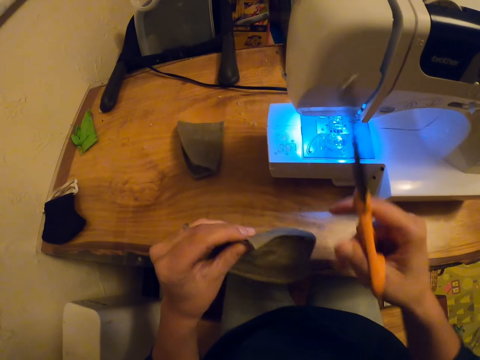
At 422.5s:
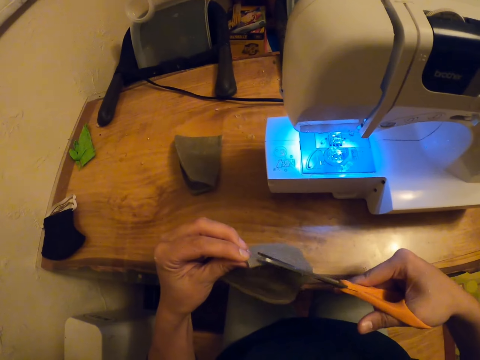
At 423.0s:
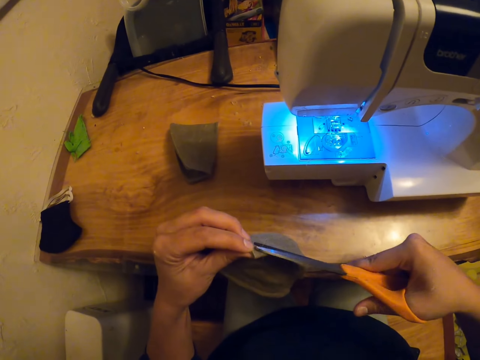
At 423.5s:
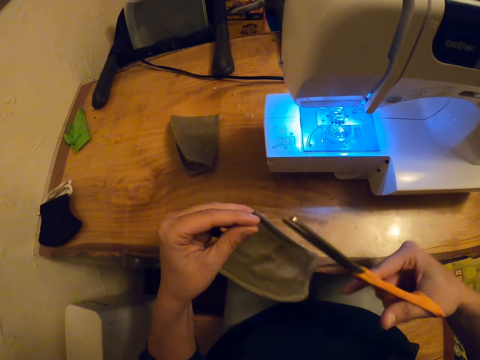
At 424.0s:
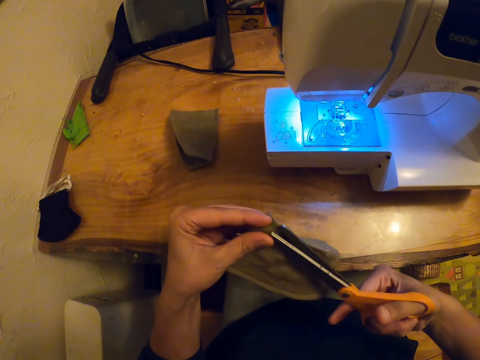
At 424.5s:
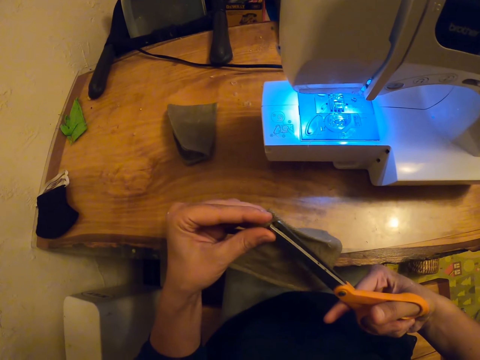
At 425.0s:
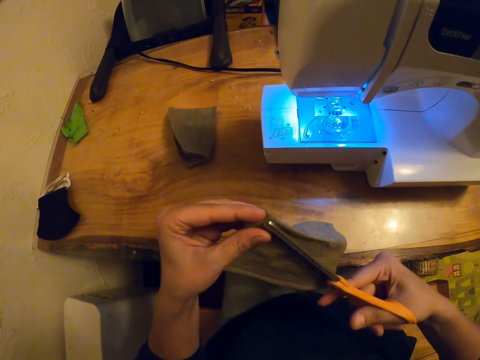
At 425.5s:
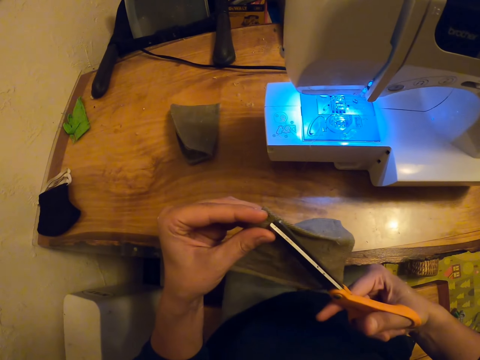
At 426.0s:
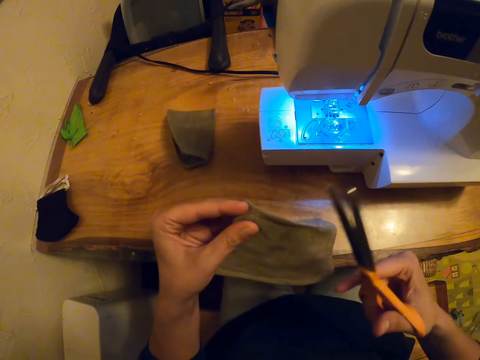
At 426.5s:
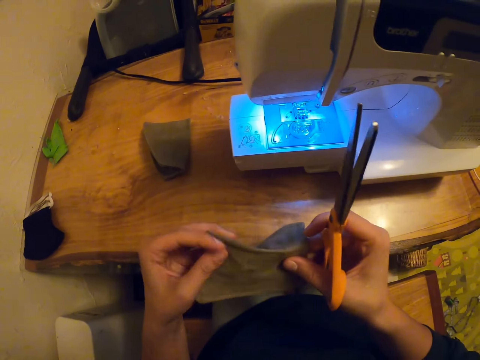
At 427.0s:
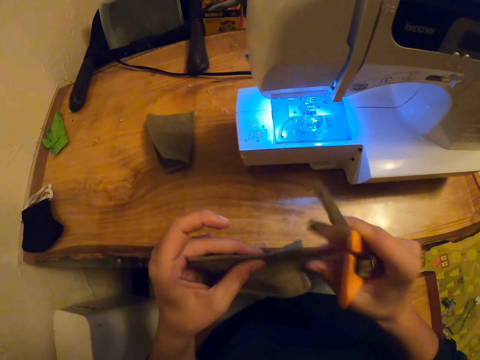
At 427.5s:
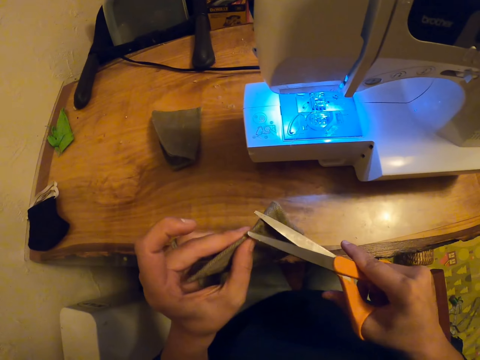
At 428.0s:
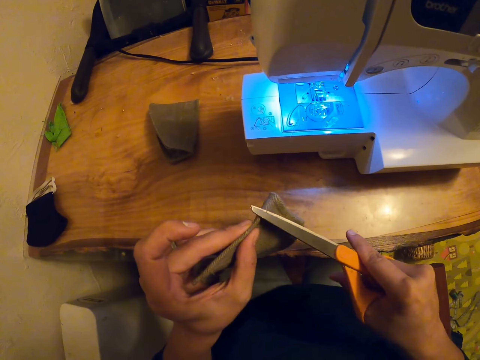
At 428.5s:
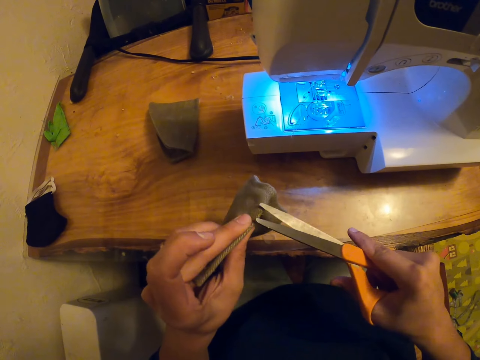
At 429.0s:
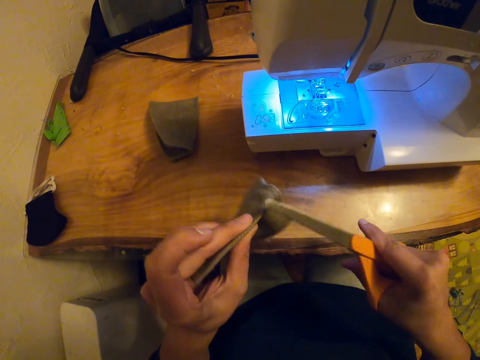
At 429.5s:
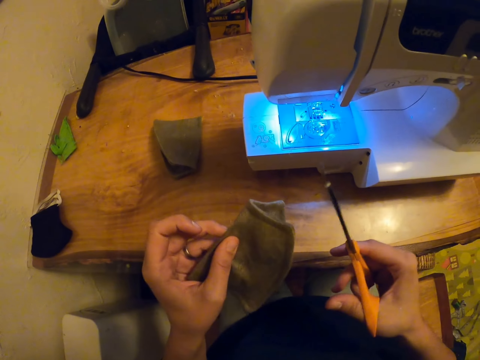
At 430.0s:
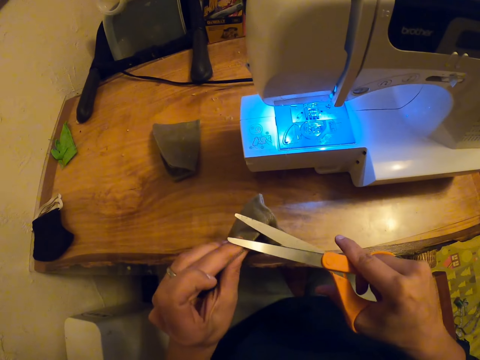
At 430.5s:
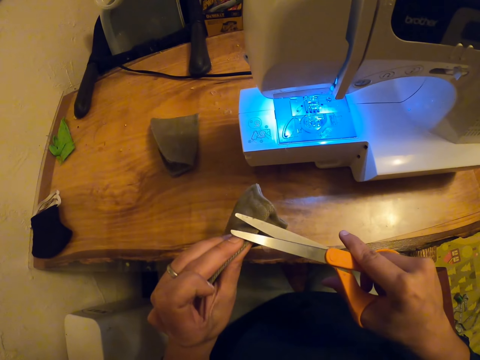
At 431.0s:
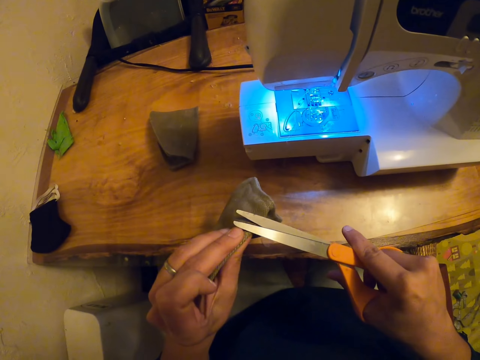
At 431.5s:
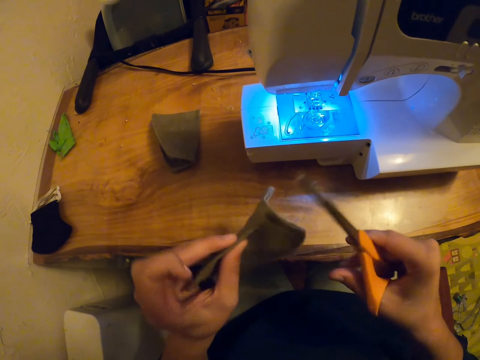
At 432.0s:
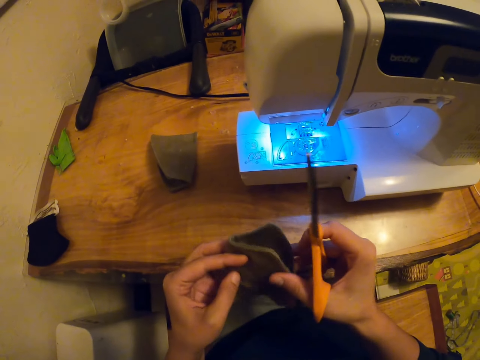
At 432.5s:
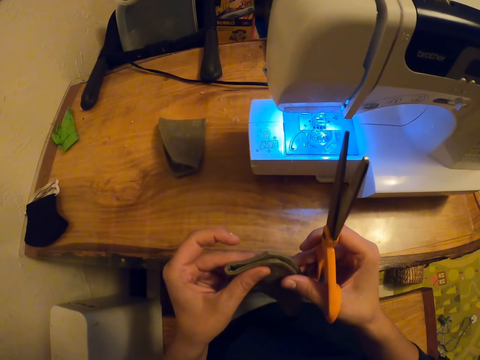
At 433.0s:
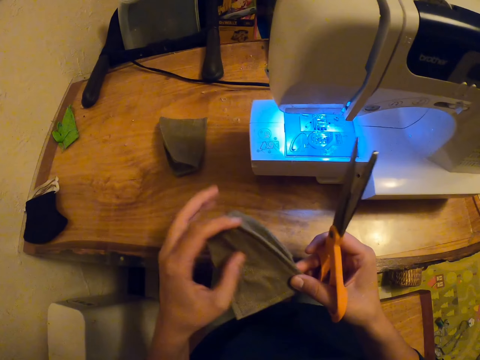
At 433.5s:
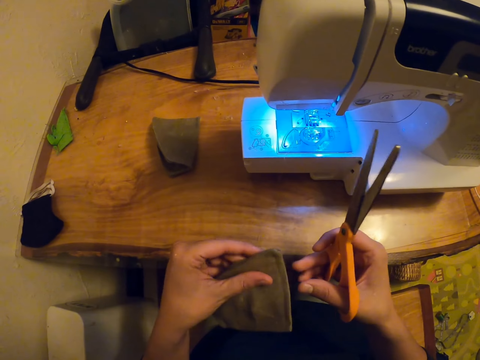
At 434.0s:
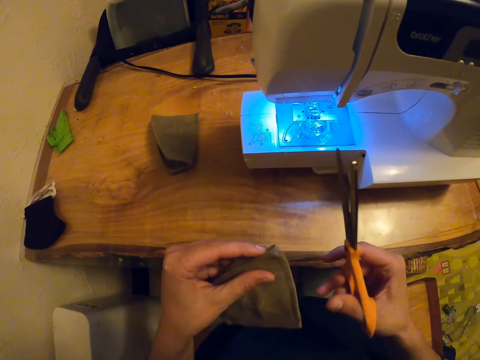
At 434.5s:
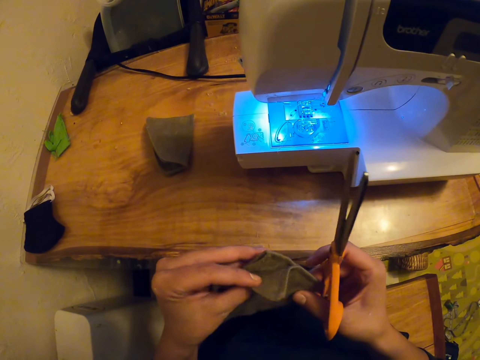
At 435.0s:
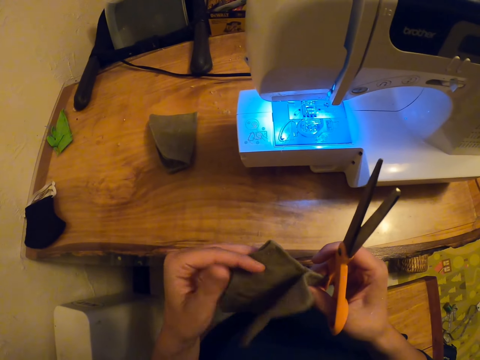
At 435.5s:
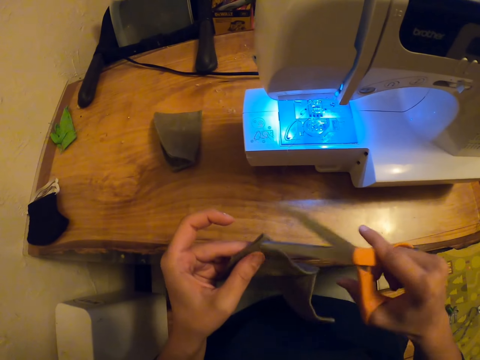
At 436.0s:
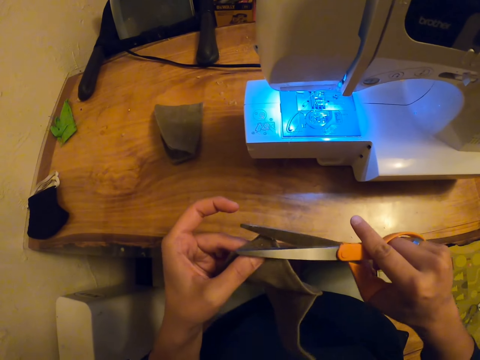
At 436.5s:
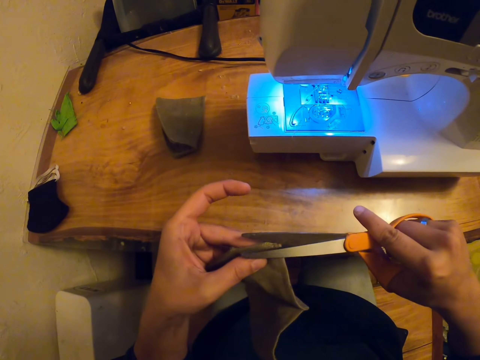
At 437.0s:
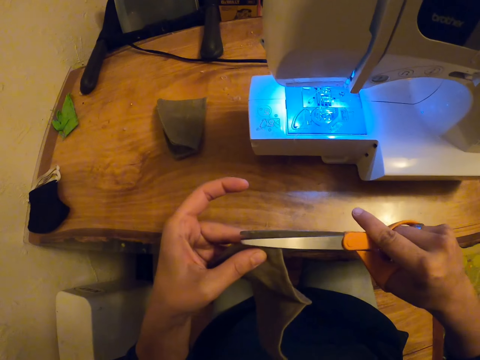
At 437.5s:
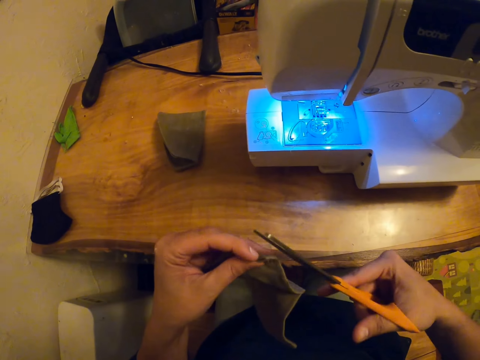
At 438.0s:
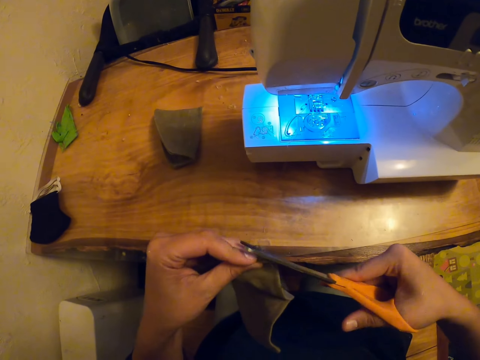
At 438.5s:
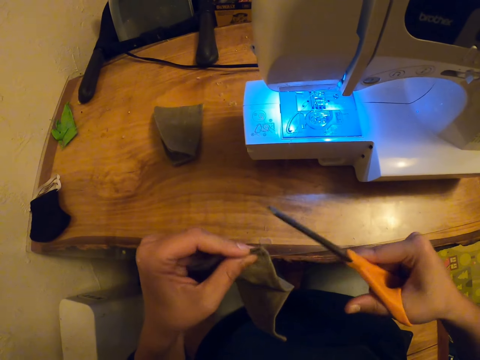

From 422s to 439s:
The camera wearer cuts threads on the cloth. They adjust the cloth. They hold the cloth. They cut the threads on the cloth with scissors.

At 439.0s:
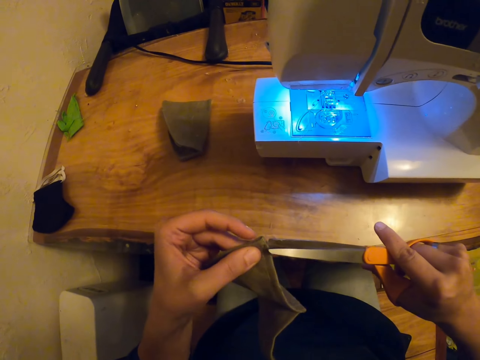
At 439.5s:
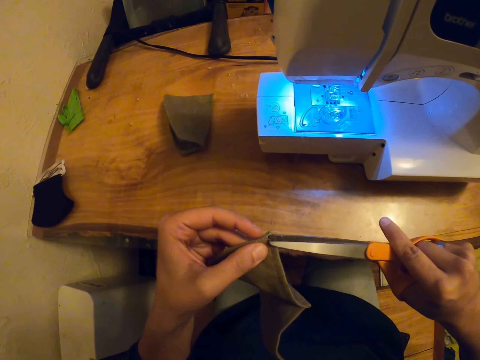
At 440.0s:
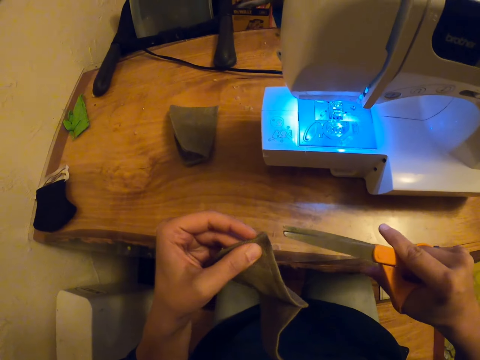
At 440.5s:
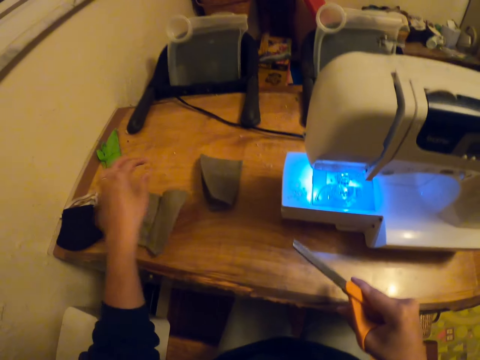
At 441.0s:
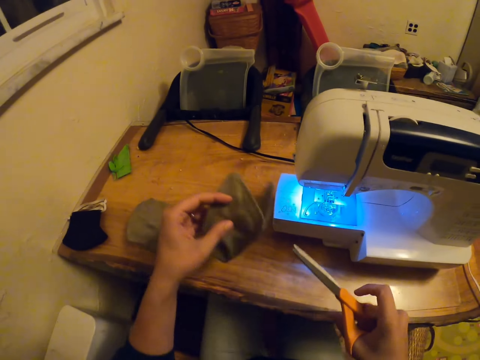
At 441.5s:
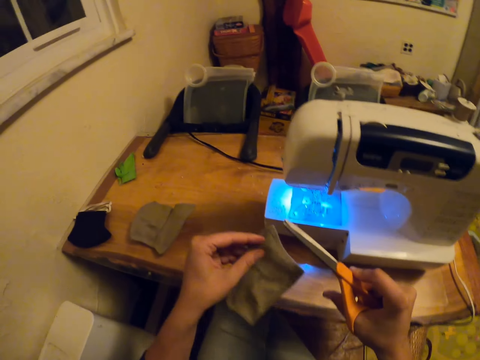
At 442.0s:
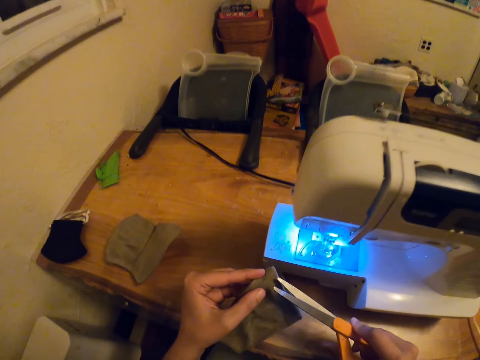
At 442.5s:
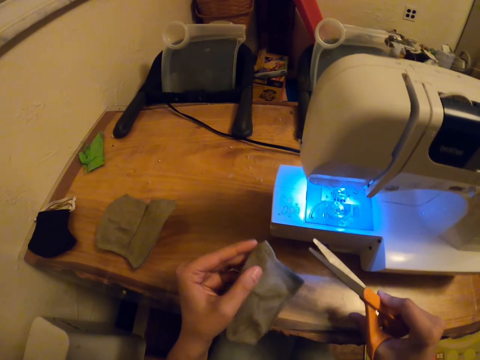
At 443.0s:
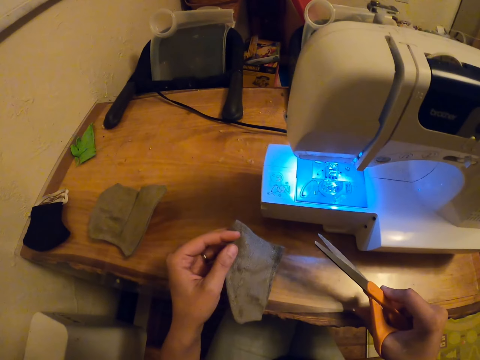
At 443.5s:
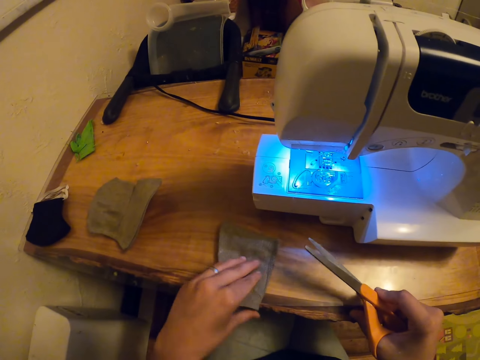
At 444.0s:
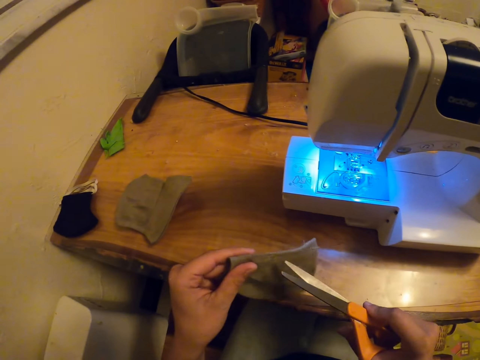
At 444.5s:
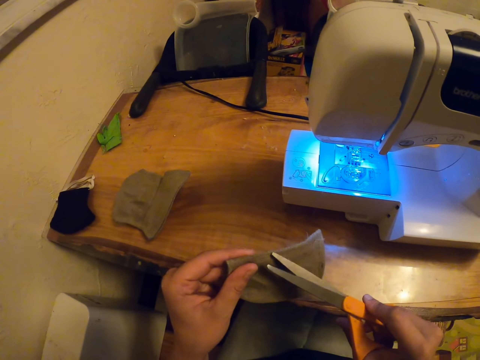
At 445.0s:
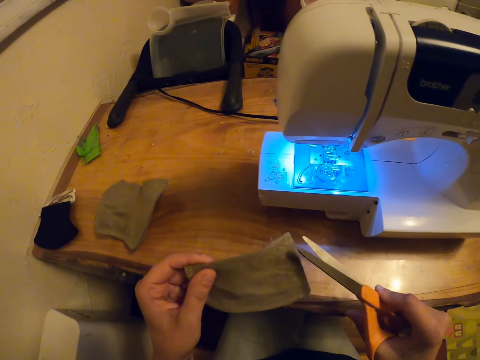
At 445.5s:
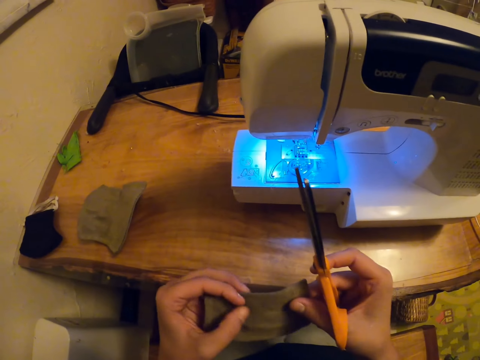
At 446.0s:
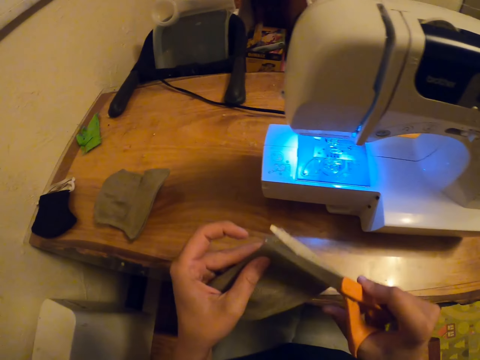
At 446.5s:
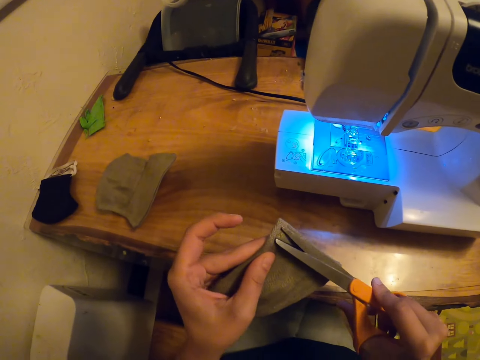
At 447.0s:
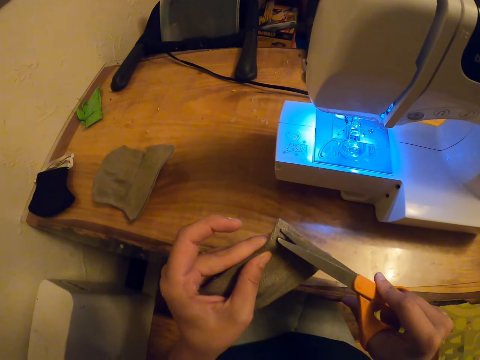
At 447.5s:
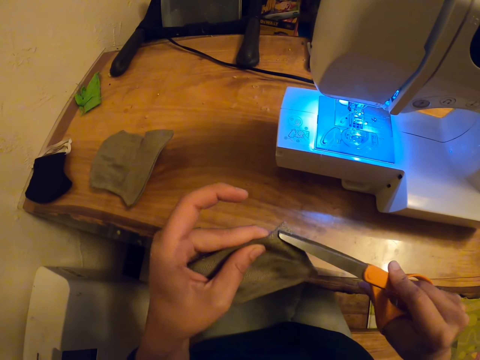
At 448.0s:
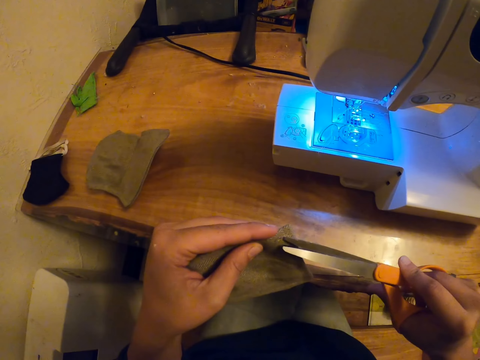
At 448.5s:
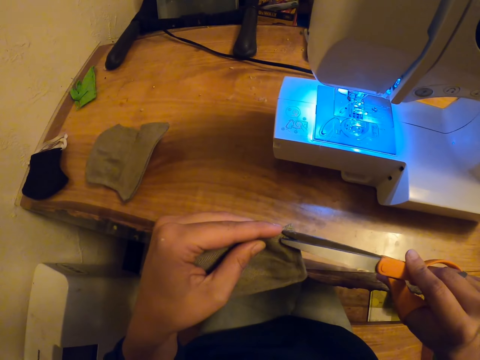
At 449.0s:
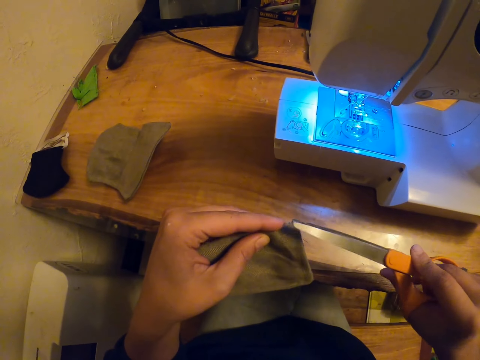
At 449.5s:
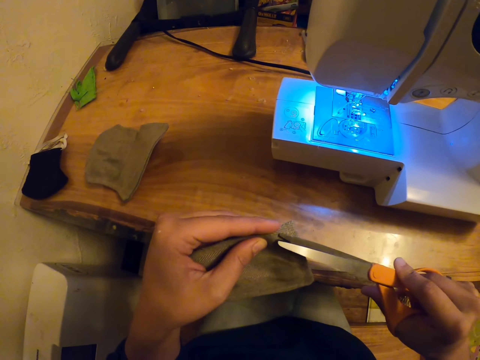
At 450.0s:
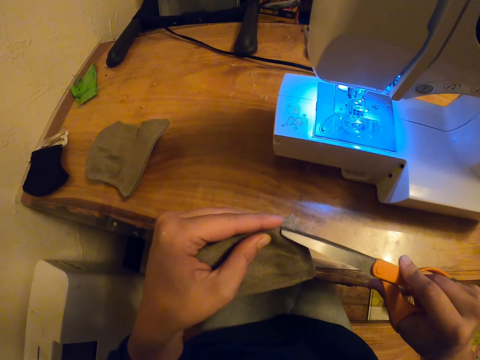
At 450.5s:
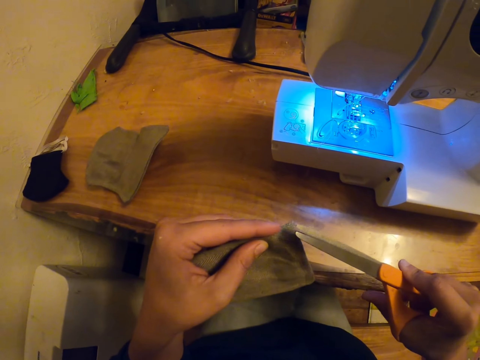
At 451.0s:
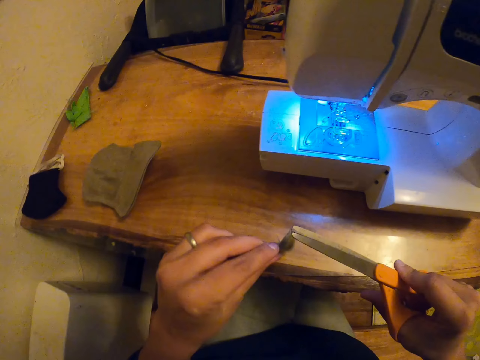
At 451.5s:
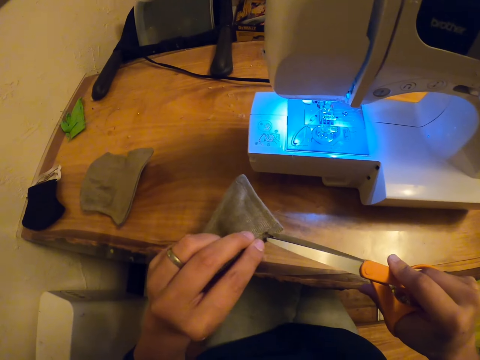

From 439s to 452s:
The camera wearer drops the cloth on the table. They take the cloth. They cut threads on the cloth with scissors. They drop the cloth on the table, pick up the cloth, and cut threads on the cloth.
